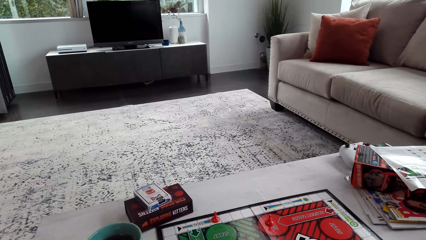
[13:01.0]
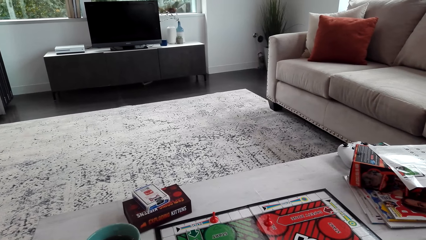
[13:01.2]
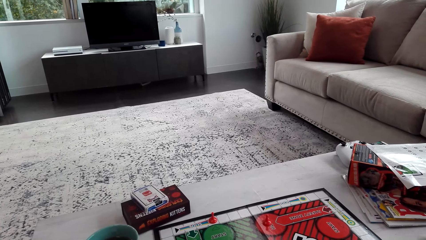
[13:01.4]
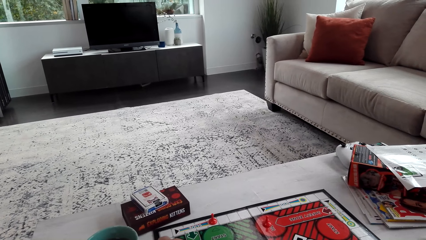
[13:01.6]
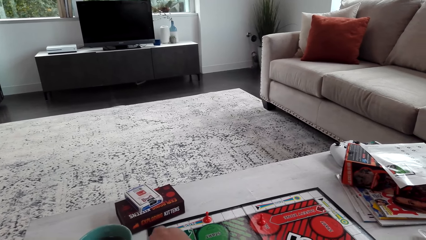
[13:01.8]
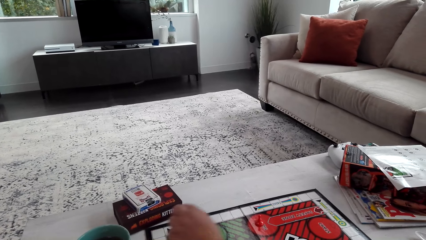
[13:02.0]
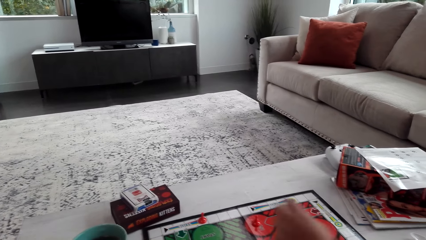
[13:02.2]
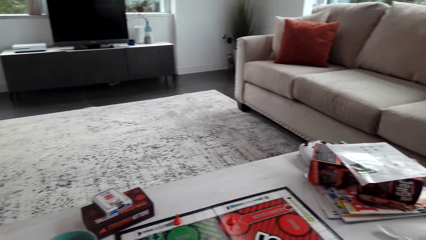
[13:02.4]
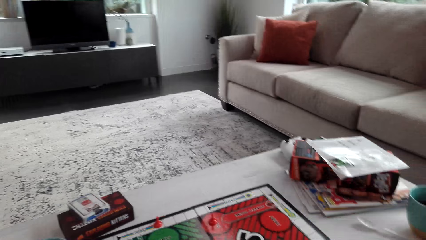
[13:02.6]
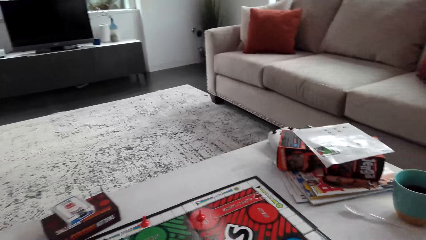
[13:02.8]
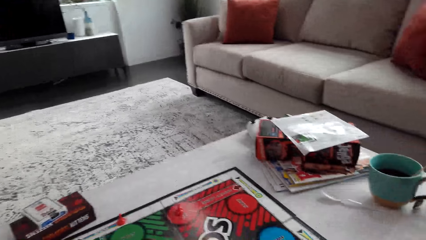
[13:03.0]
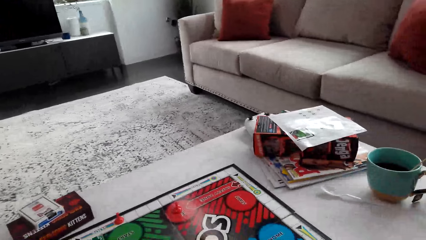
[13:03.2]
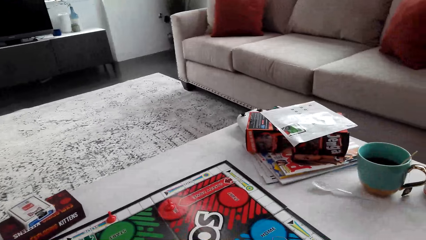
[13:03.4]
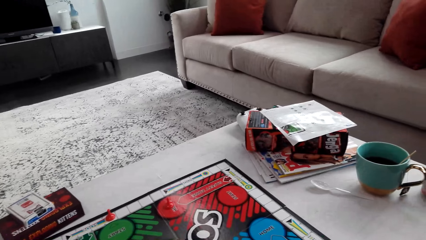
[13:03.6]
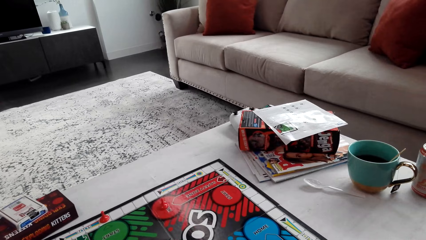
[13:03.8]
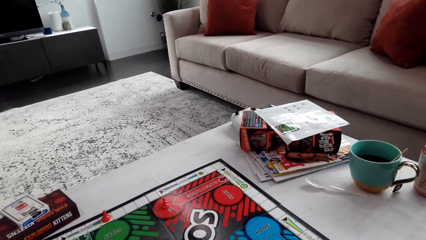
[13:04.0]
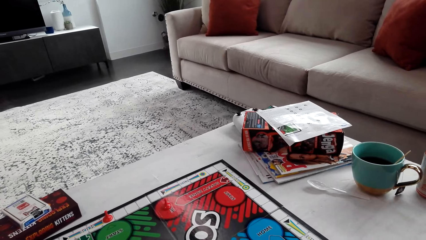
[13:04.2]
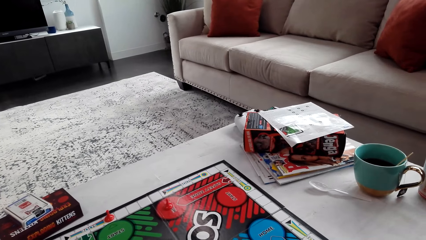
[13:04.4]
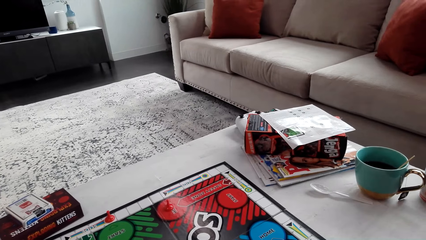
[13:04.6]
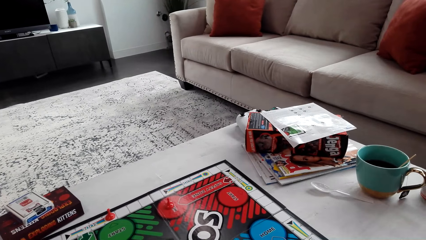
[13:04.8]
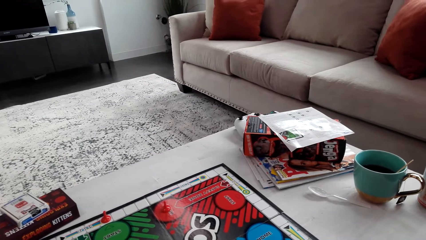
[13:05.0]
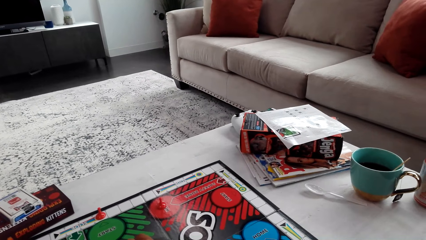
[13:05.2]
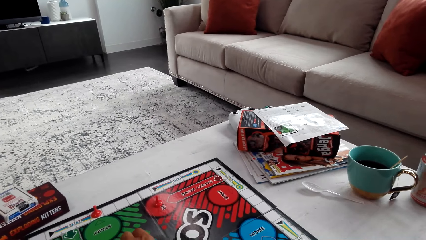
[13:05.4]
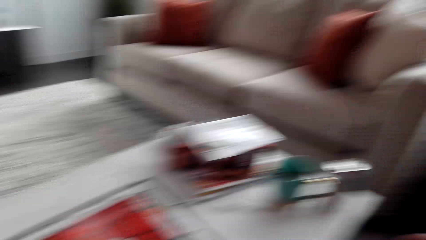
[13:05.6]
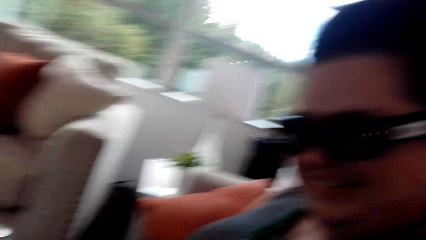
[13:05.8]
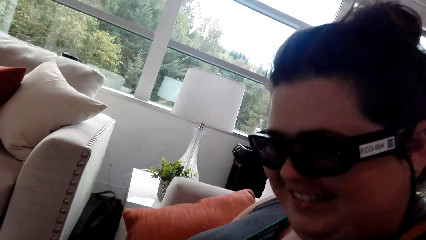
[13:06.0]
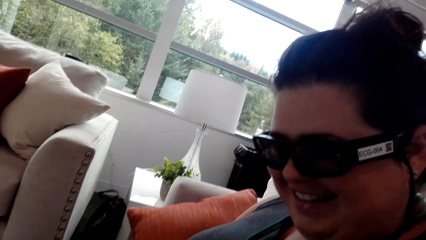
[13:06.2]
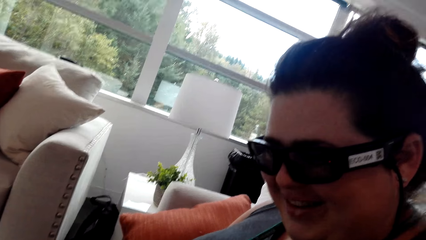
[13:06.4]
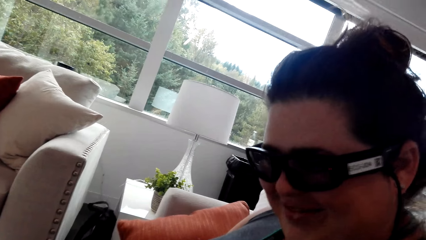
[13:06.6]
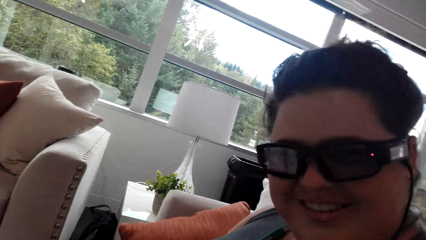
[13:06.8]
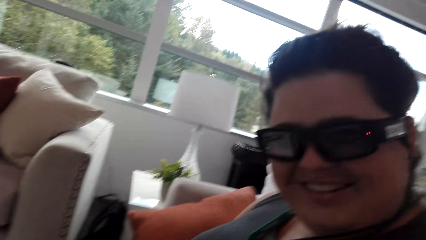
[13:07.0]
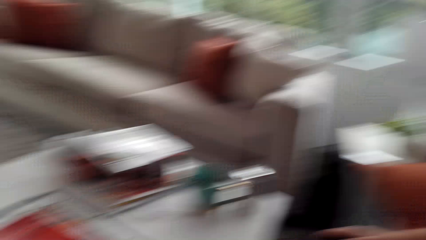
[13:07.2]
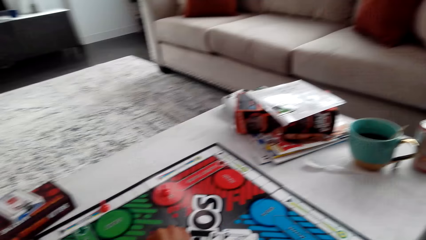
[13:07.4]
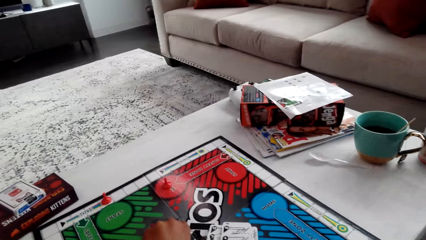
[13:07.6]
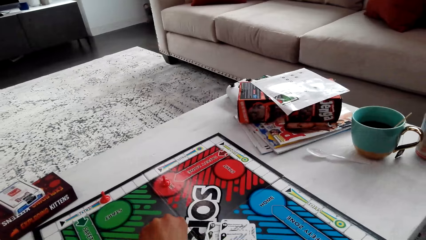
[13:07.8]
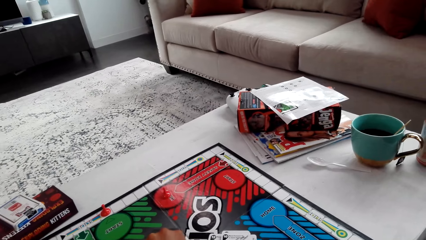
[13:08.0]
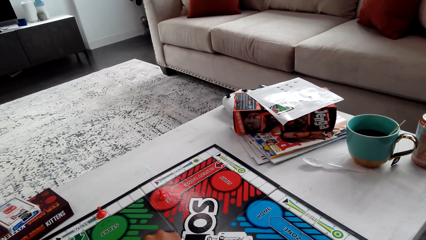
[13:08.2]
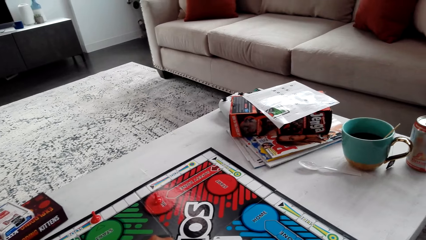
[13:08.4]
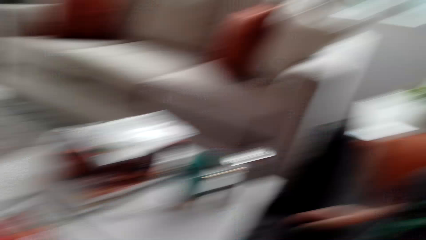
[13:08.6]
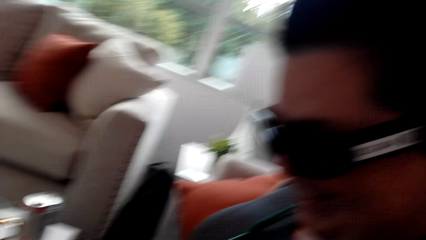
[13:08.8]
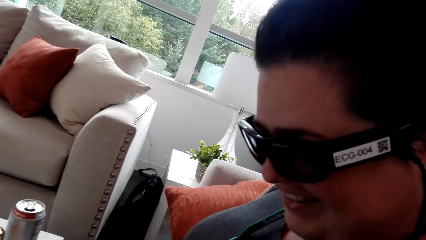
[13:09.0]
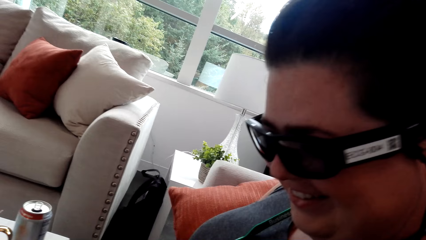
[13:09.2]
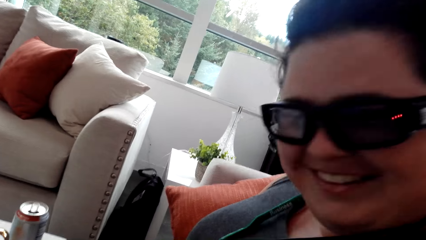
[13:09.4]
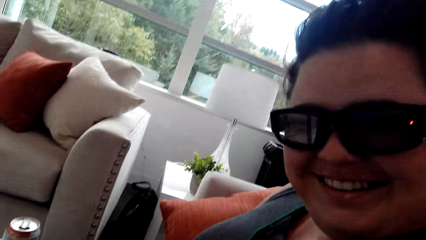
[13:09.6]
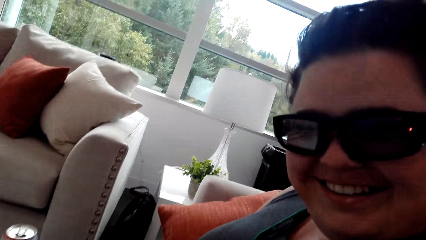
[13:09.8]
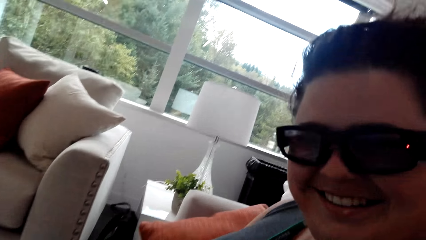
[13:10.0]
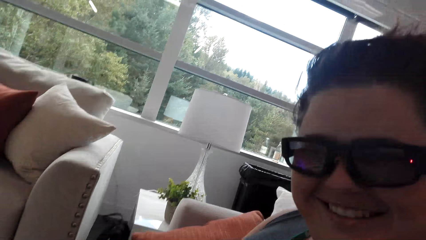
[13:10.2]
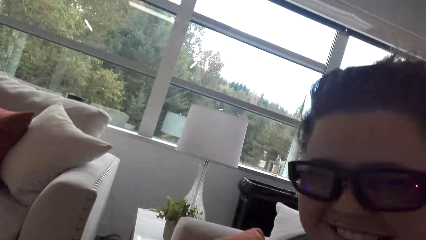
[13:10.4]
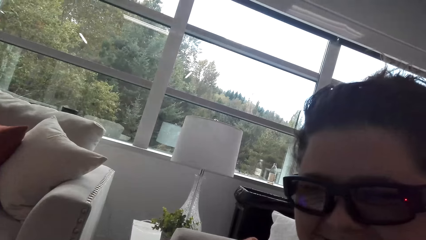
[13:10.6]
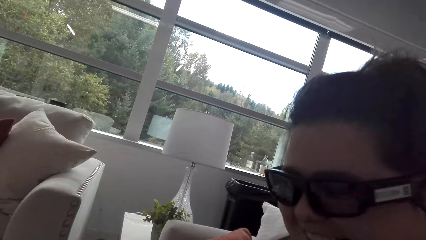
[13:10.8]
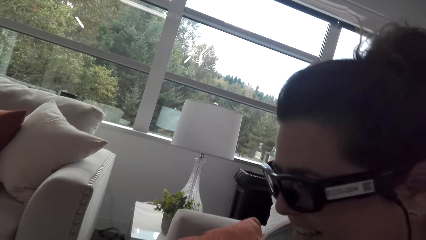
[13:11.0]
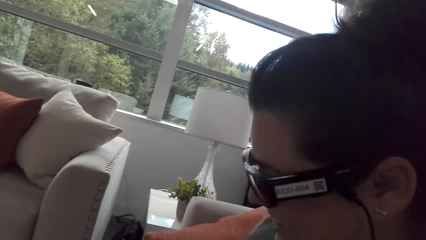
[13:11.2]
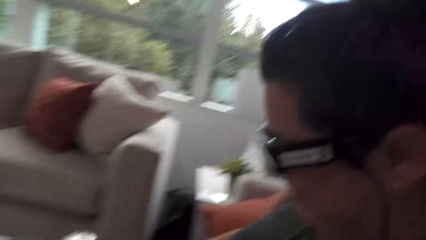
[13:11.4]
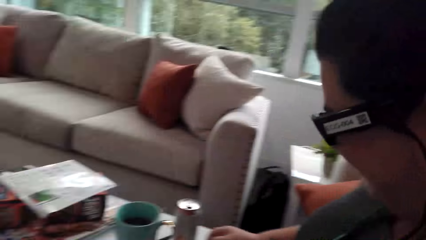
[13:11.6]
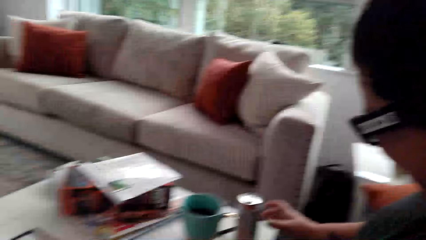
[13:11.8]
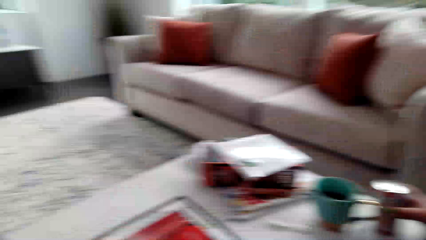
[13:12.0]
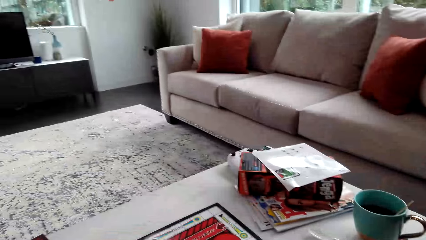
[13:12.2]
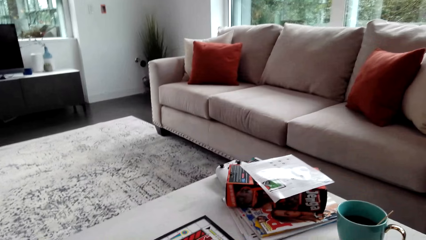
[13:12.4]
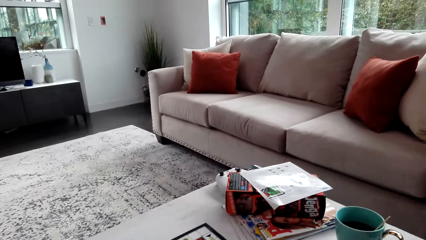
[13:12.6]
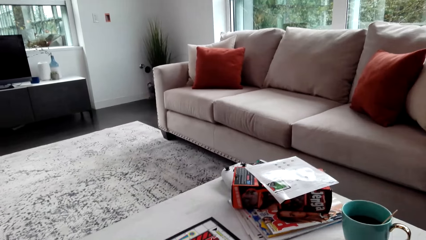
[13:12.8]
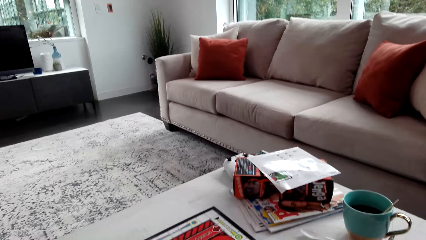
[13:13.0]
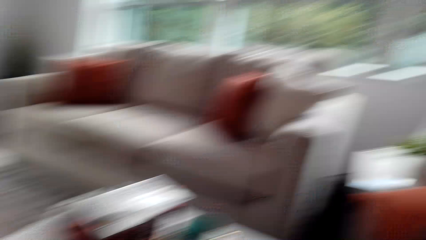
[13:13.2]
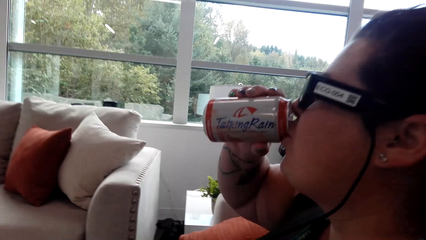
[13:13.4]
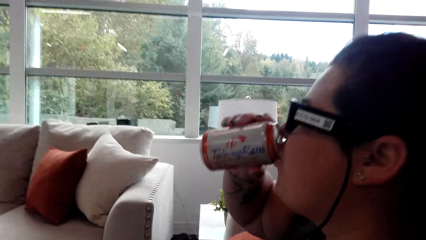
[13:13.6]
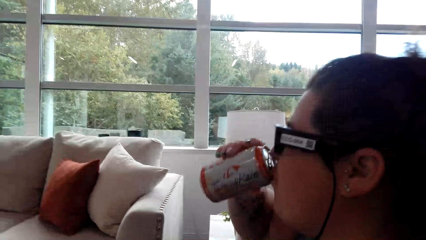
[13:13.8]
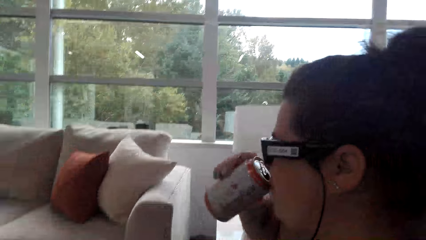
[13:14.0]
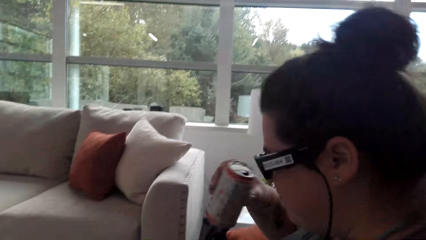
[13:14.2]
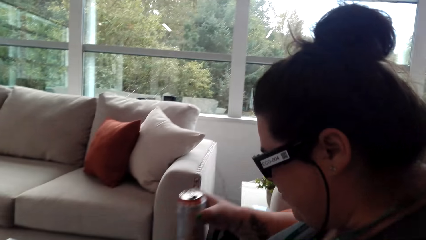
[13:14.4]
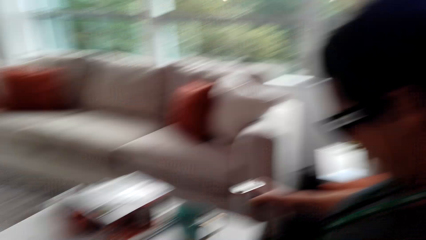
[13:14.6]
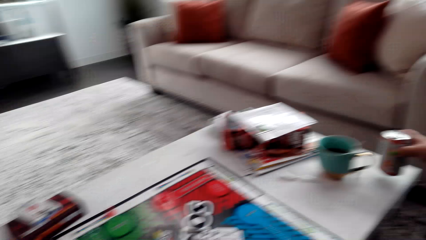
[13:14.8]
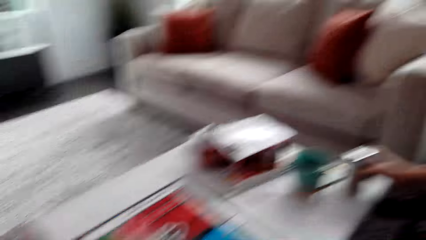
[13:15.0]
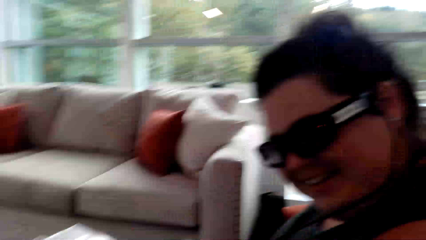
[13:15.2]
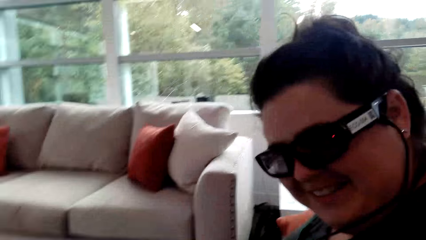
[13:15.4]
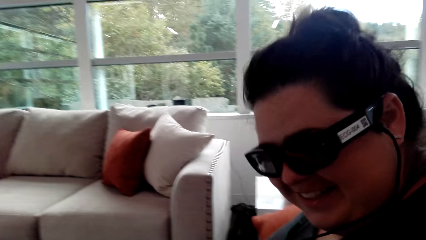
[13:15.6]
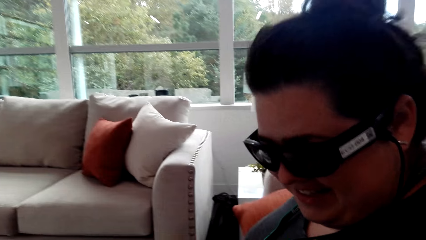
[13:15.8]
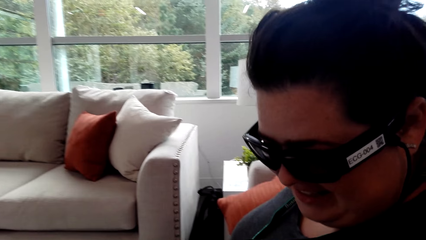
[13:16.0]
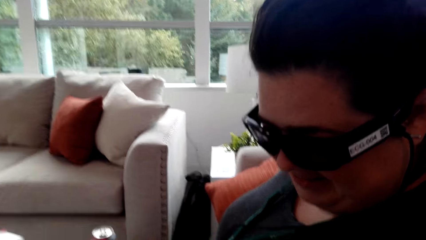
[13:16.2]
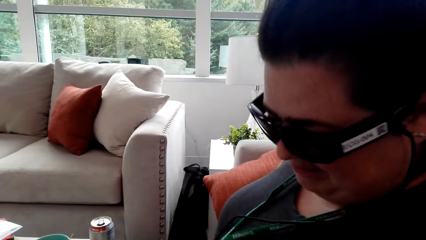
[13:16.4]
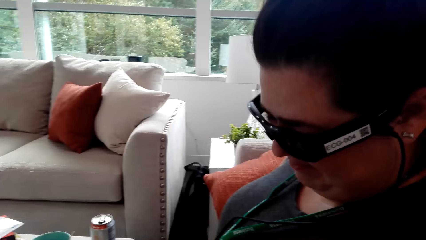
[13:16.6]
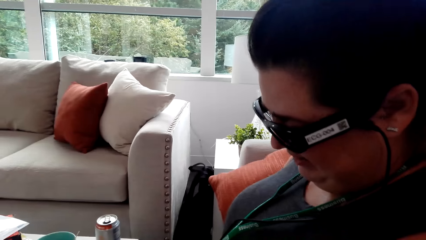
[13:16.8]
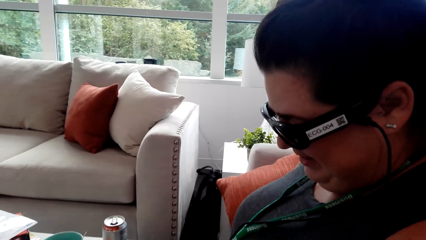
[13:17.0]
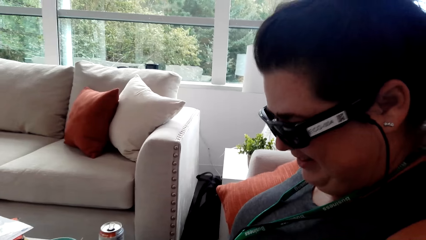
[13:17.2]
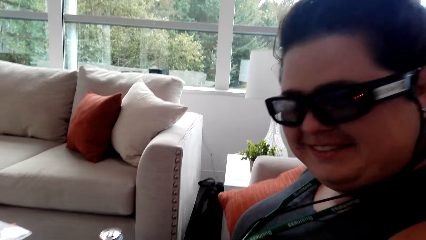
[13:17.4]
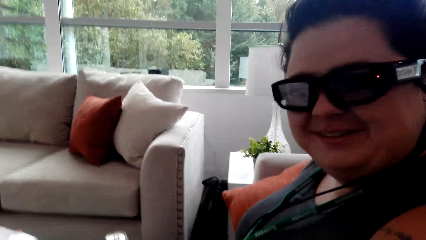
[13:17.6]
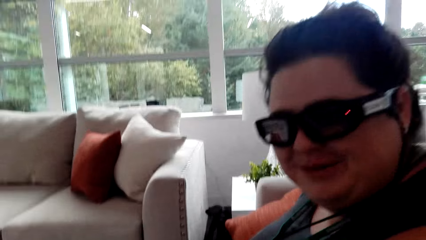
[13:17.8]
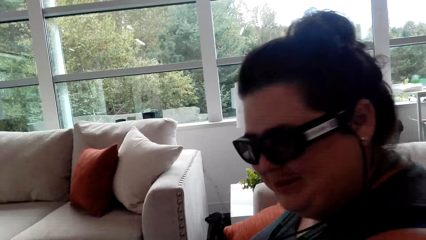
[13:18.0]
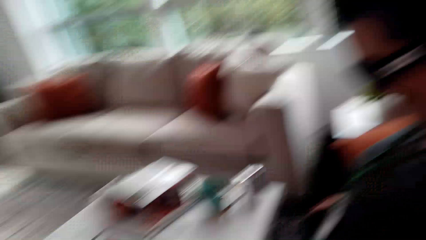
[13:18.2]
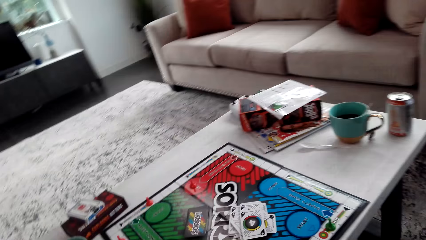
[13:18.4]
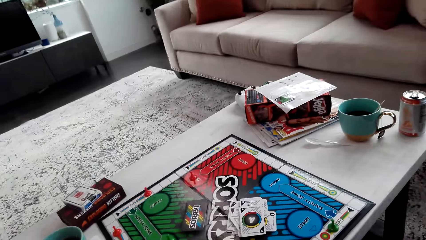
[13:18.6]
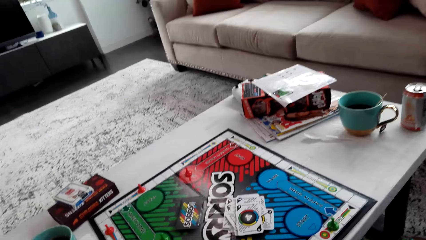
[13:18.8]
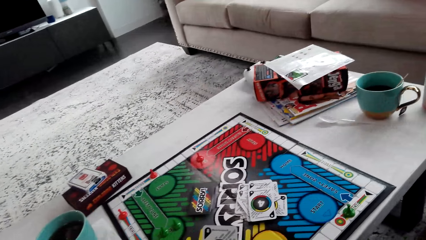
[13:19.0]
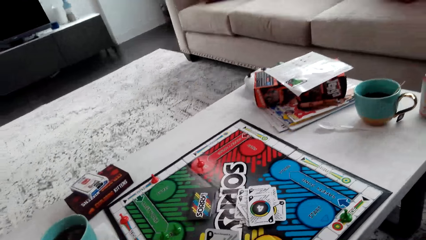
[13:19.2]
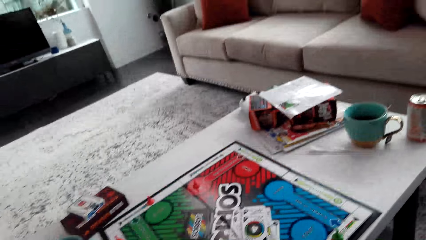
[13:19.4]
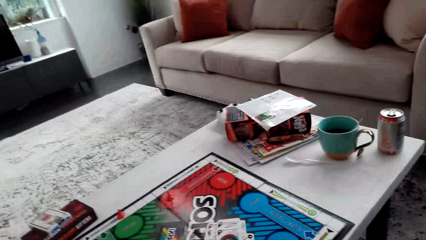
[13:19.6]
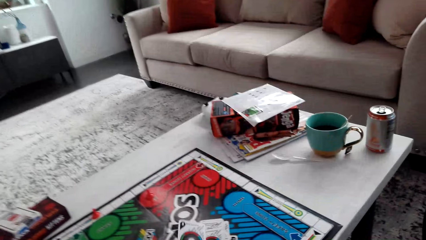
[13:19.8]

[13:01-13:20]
A woman talks to the camera wearer. The woman sips on the can of soda and puts the can back on the table. The woman talks to the camera wearer.
